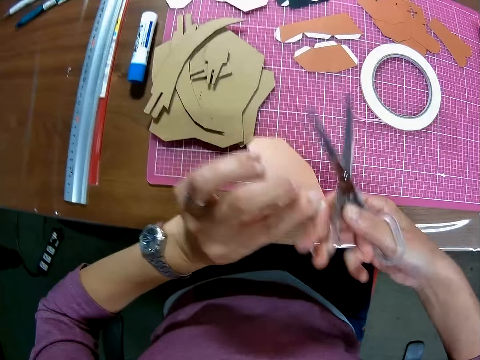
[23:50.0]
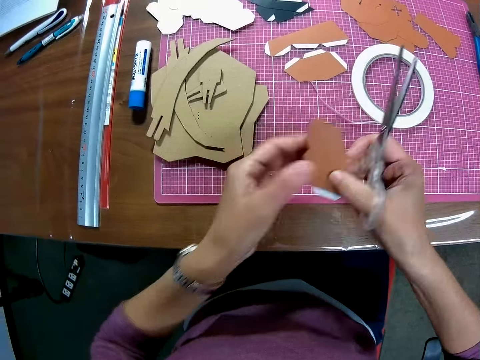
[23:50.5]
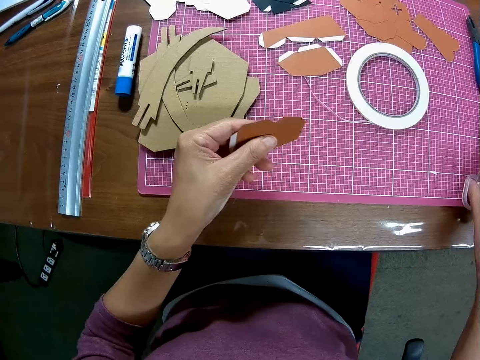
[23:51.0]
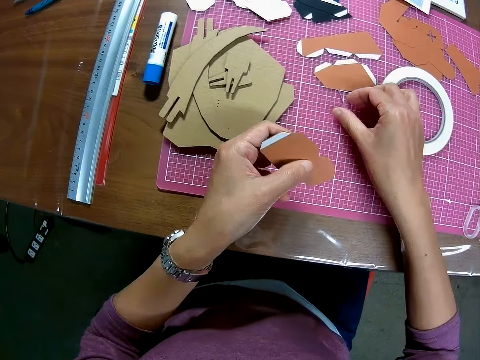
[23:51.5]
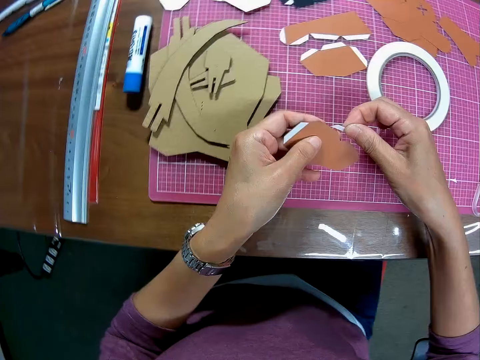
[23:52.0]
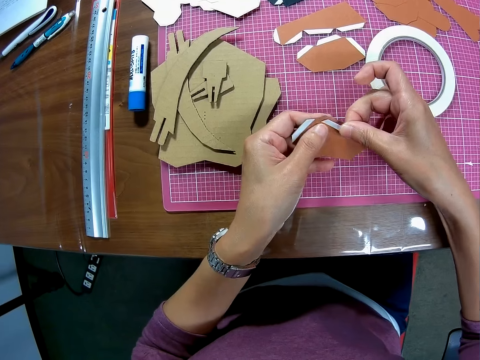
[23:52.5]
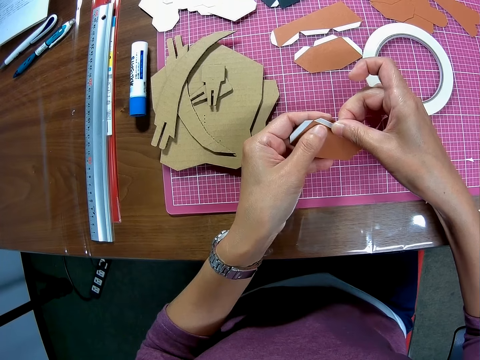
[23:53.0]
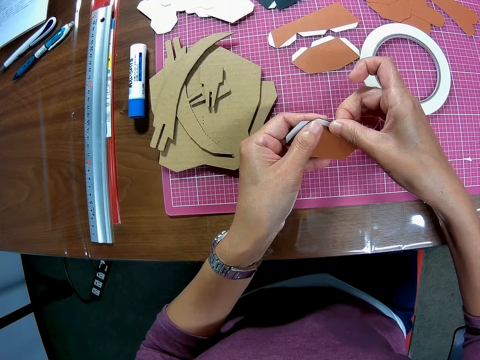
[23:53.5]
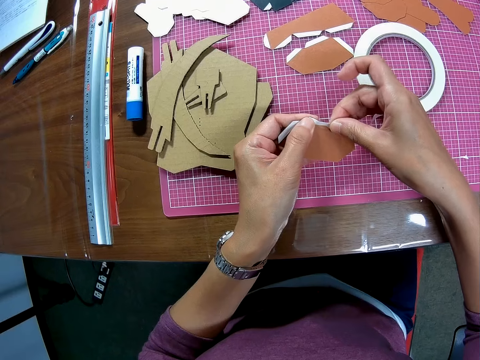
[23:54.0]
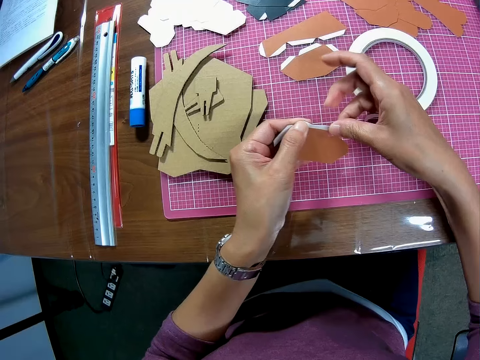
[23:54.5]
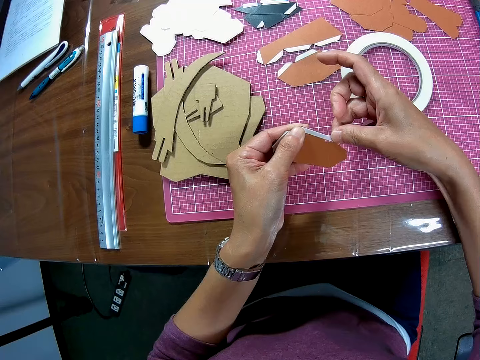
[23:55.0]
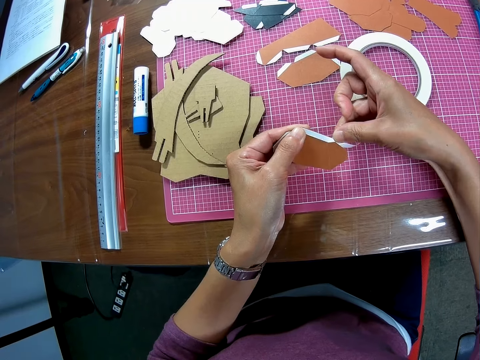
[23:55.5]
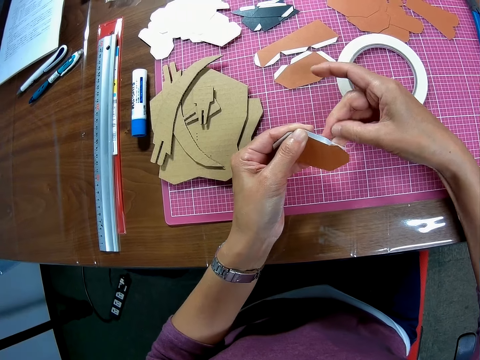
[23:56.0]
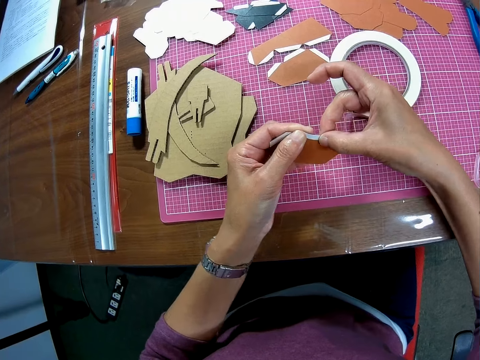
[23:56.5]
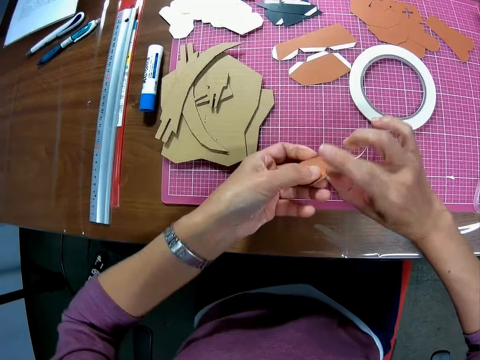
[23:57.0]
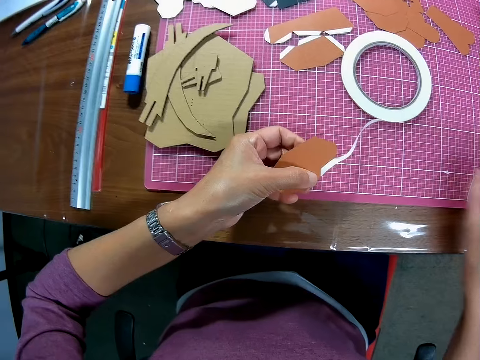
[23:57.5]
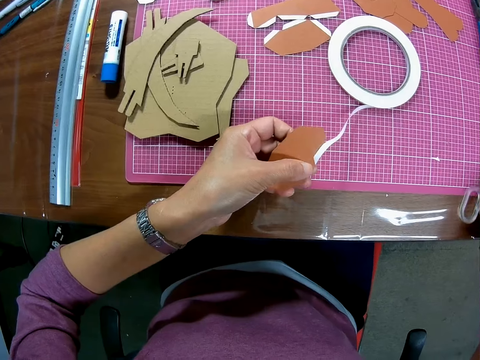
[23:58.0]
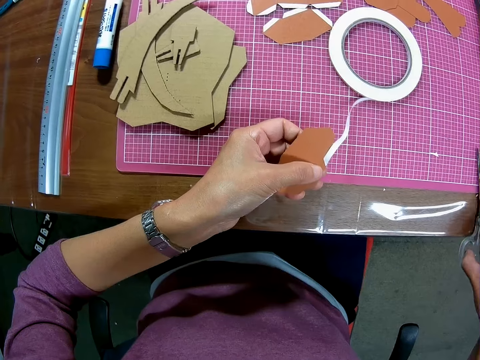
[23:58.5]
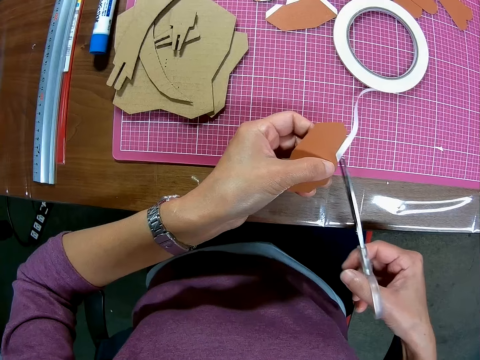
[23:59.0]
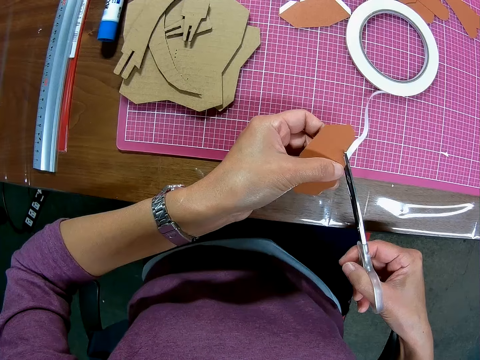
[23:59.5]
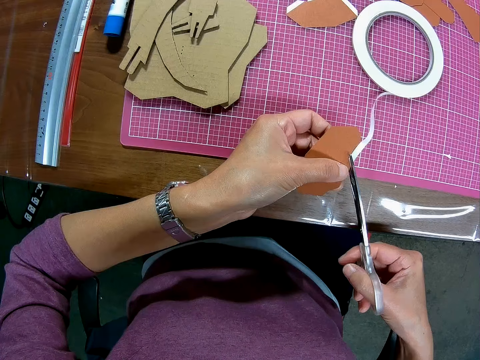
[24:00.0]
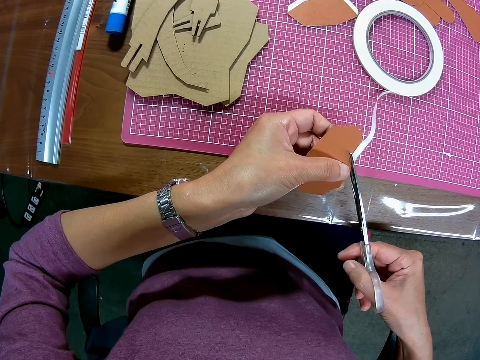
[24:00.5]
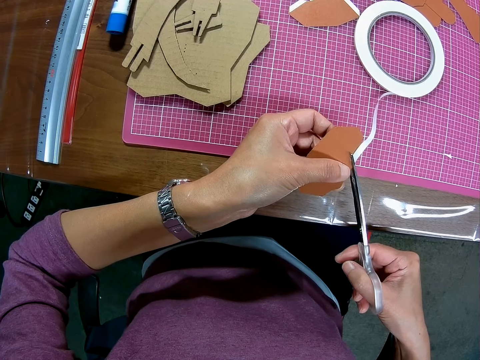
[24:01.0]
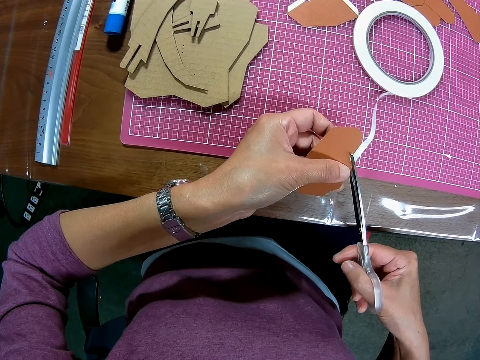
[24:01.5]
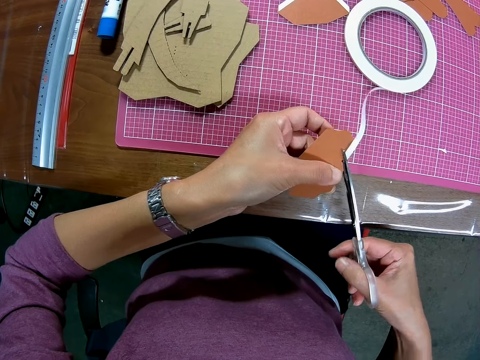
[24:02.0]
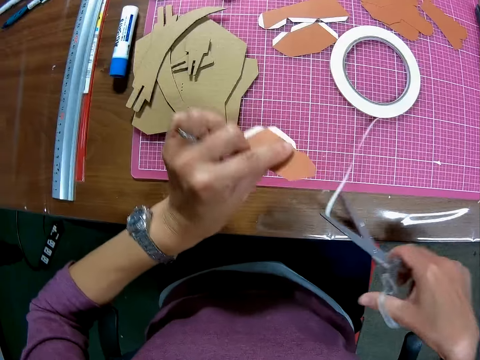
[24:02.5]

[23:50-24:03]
The camera wearer holds the paper in hand. They drop the scissors on the cutting mat on the table. They pick up the paper tape on the cutting mat. They seal around the edge of the paper. They pick up the scissors on the table. They cut the seal tape with the scissors.

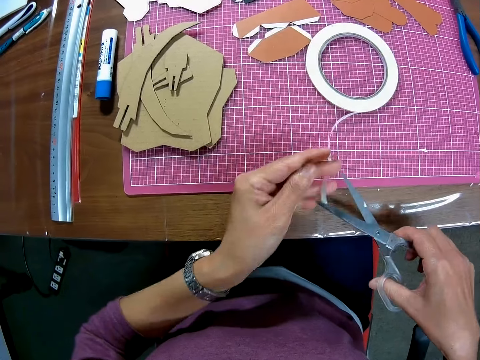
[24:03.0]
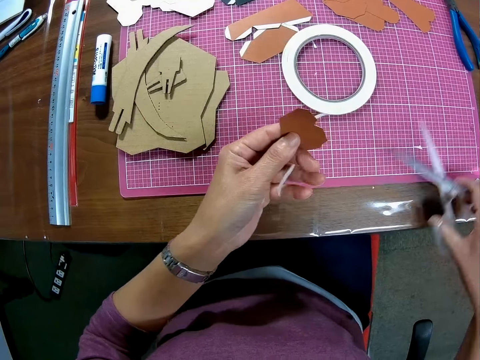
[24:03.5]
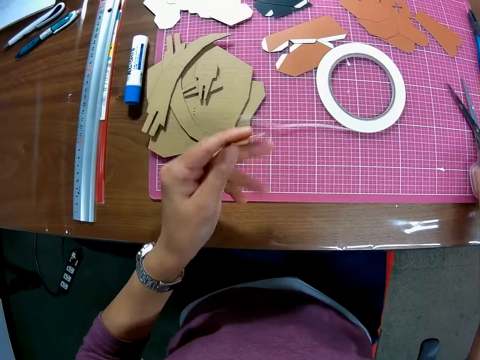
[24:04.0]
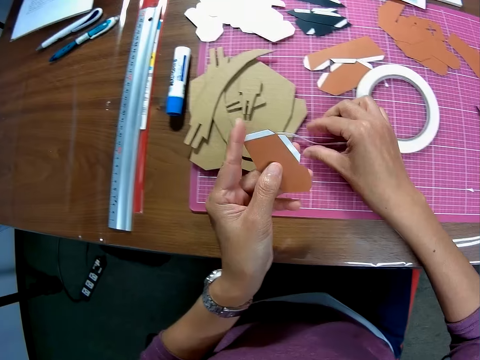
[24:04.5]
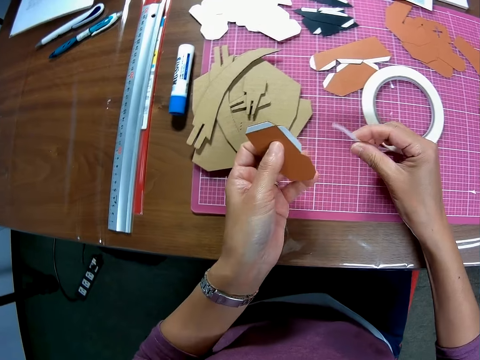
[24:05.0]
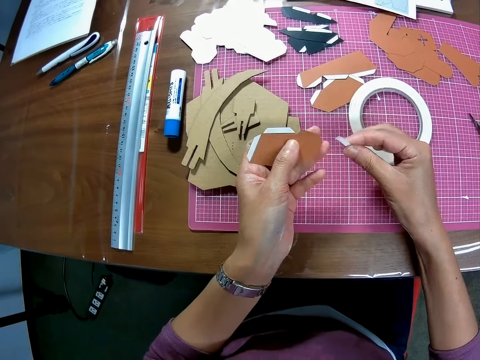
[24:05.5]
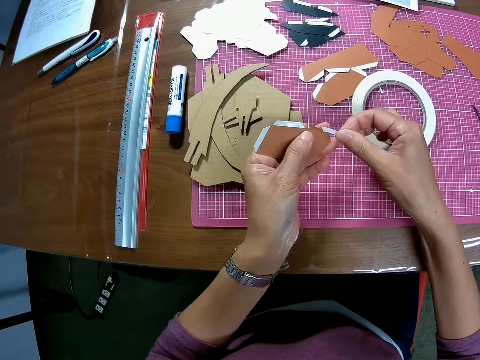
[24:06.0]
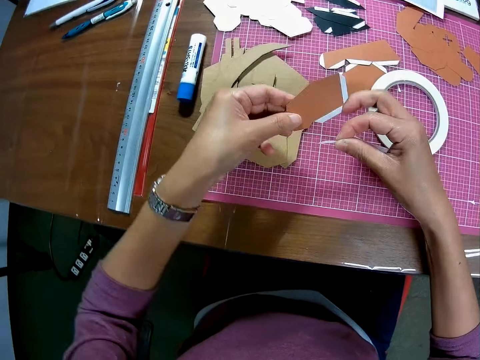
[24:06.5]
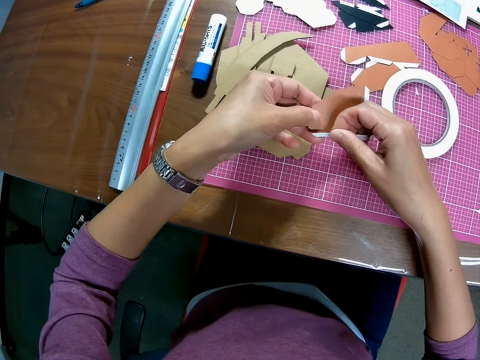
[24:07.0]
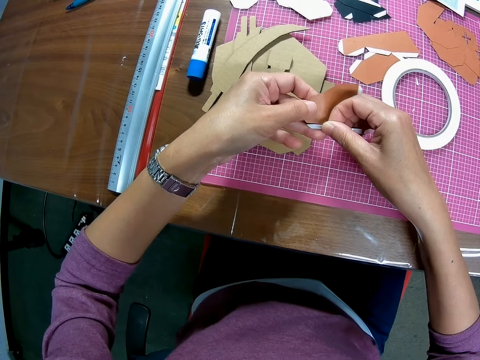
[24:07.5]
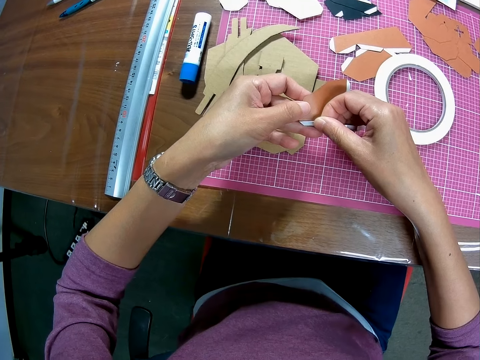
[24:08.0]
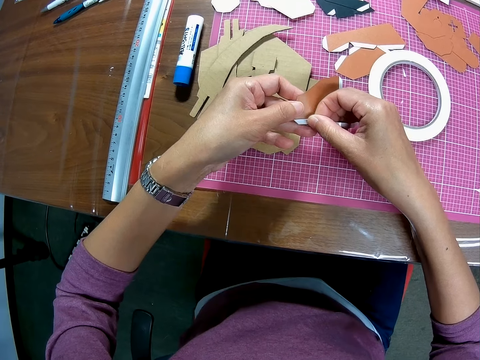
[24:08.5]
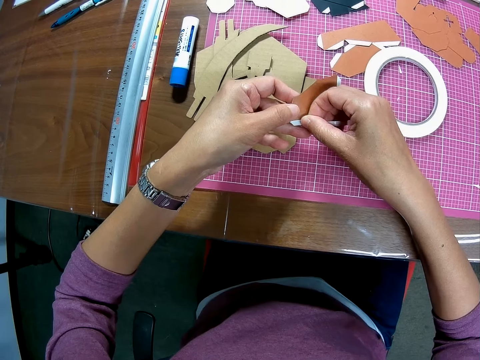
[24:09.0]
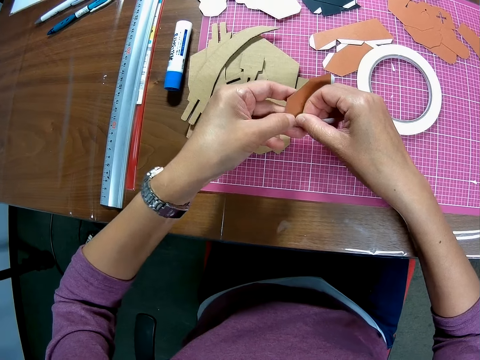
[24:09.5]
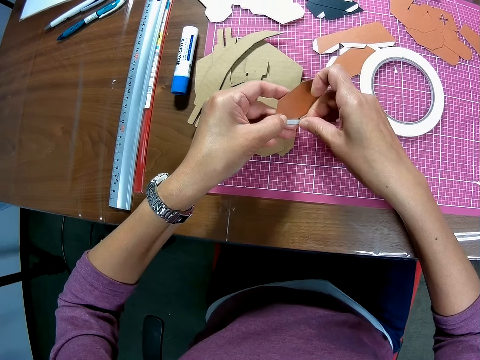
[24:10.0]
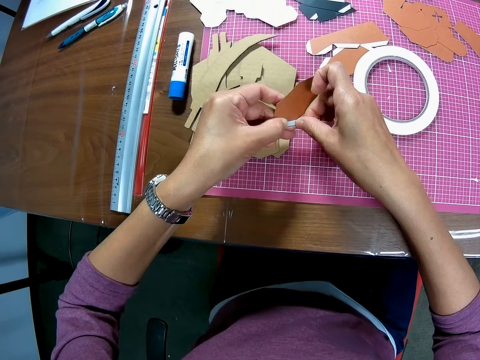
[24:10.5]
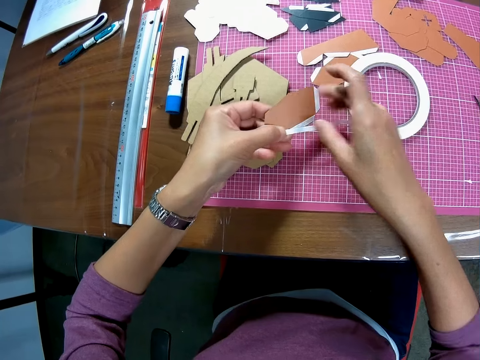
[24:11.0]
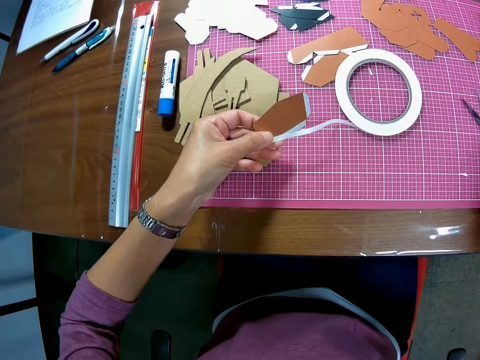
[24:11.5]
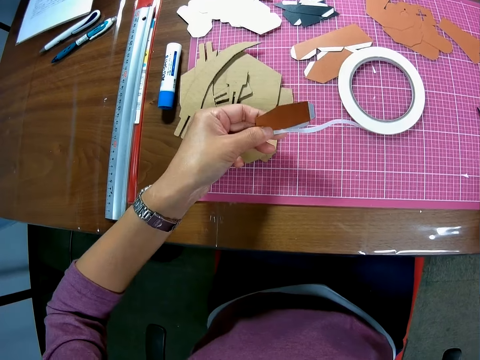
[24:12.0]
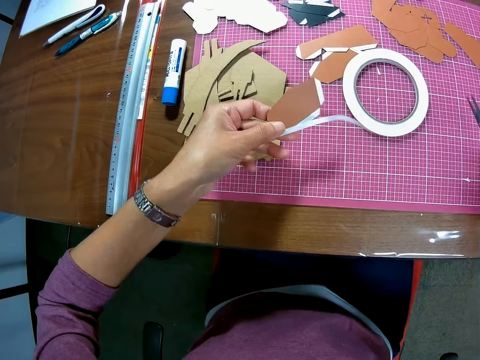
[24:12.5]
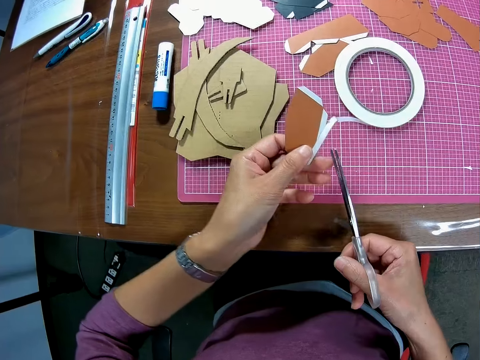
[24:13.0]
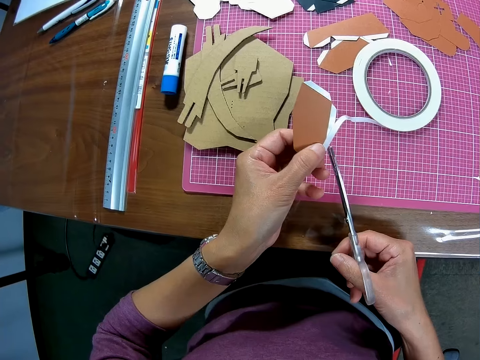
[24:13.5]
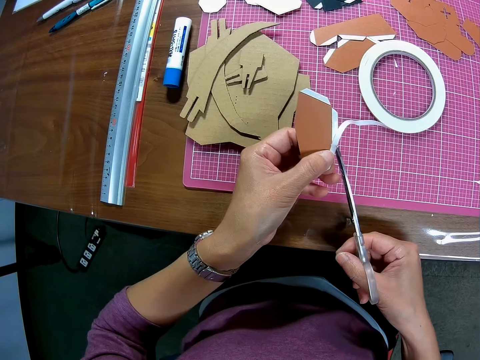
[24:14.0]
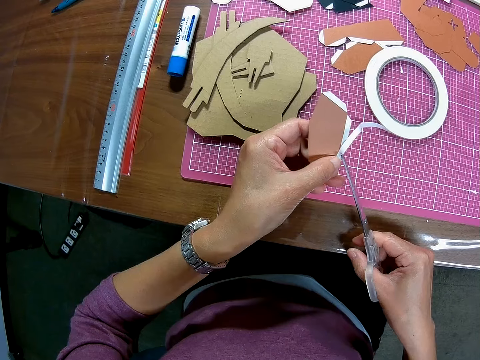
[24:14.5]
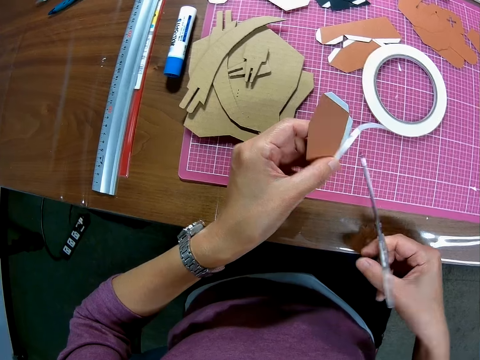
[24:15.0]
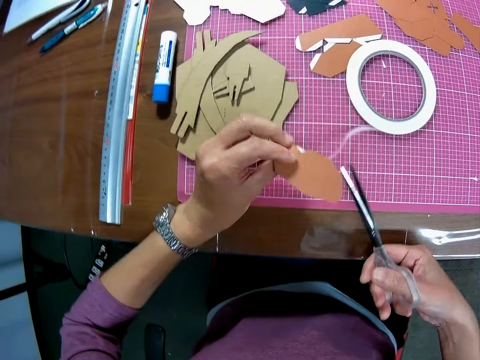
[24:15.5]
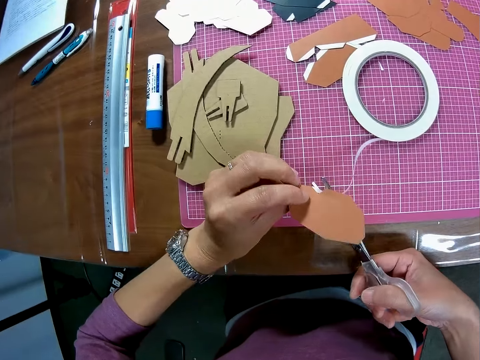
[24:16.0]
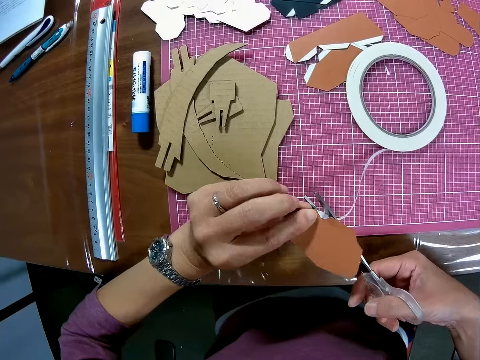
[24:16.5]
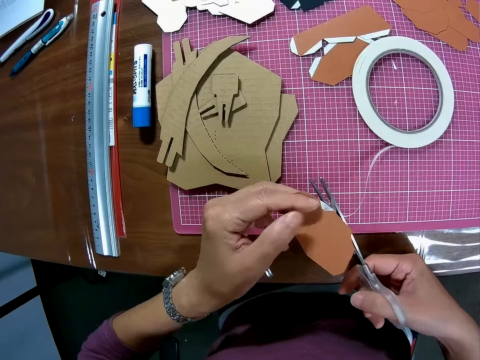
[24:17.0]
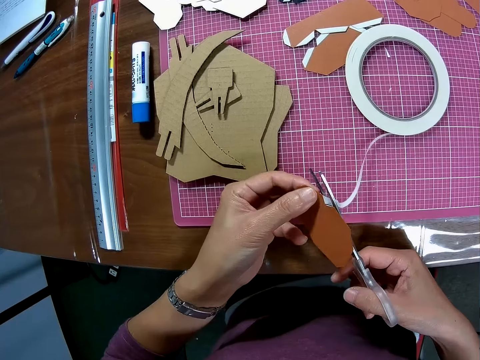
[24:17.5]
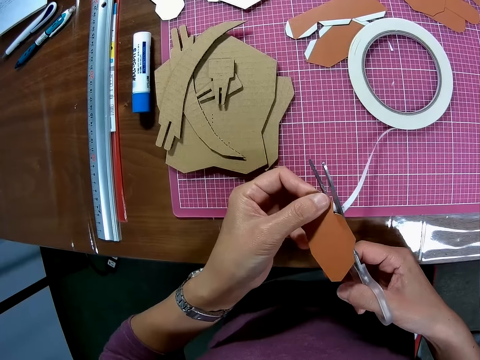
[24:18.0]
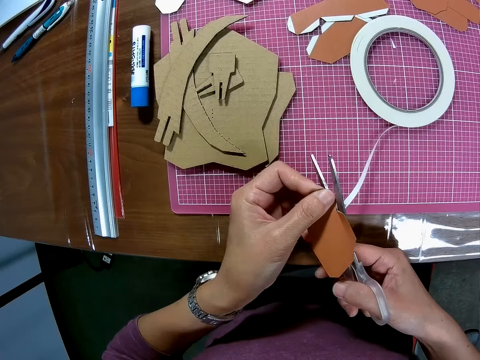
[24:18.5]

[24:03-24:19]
The camera wearer drops the scissors on the cutting mat on the table. They pick up the paper tape on the cutting mat. They seal around the edge of the paper. They pick up the scissors on the table. They cut the seal with the scissors.
